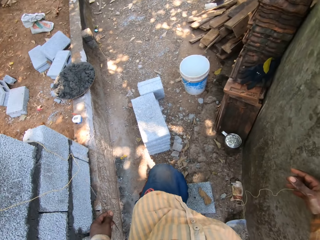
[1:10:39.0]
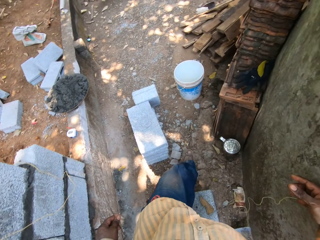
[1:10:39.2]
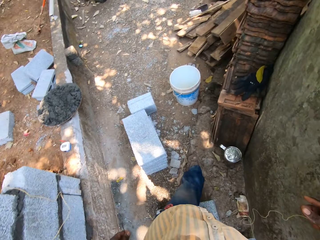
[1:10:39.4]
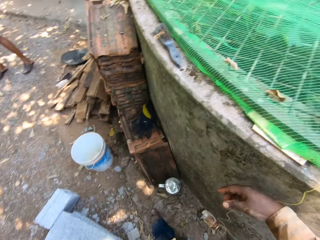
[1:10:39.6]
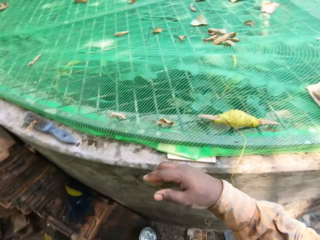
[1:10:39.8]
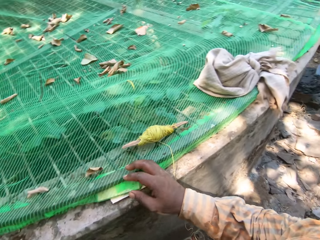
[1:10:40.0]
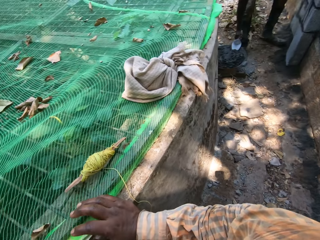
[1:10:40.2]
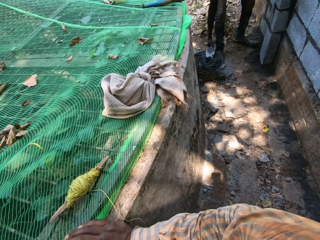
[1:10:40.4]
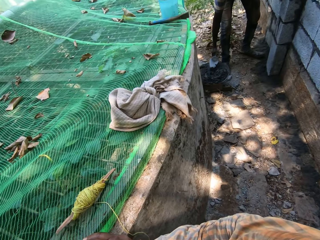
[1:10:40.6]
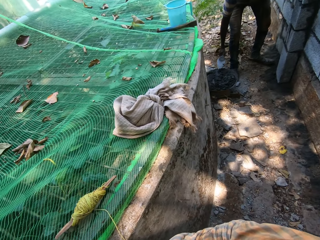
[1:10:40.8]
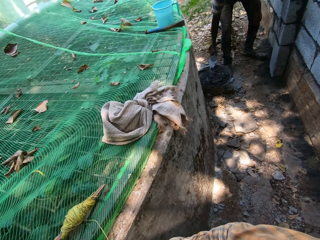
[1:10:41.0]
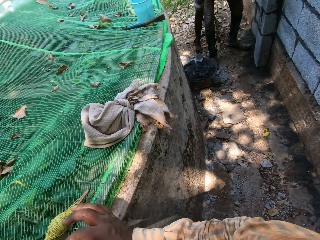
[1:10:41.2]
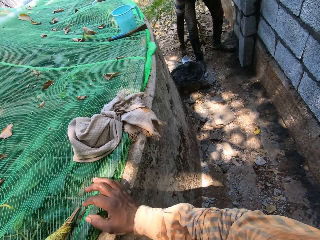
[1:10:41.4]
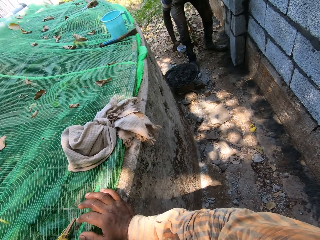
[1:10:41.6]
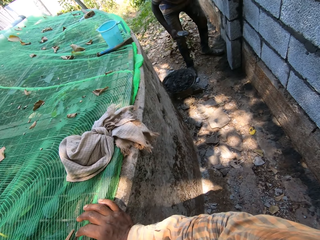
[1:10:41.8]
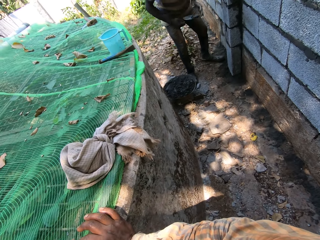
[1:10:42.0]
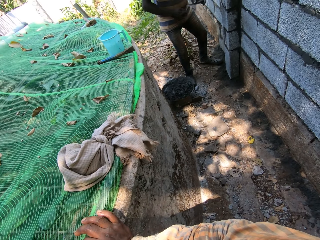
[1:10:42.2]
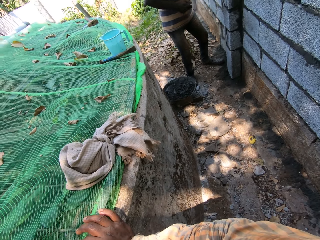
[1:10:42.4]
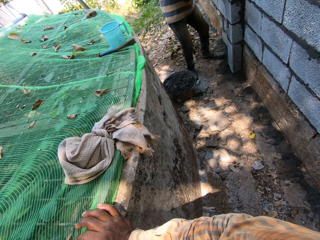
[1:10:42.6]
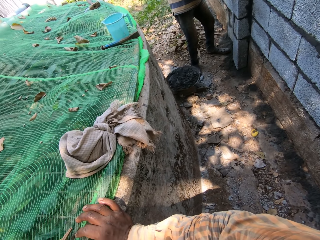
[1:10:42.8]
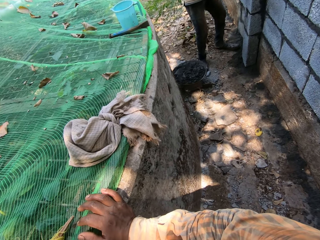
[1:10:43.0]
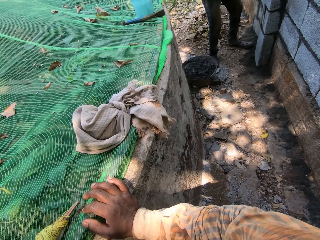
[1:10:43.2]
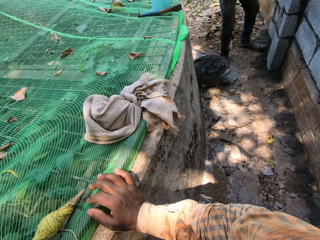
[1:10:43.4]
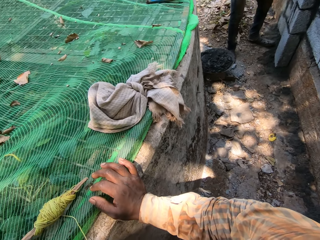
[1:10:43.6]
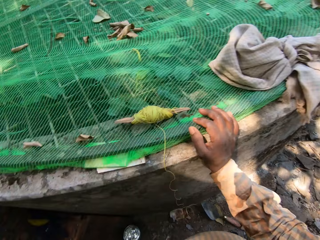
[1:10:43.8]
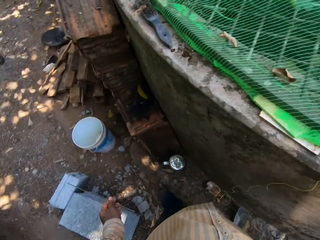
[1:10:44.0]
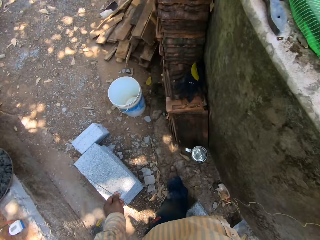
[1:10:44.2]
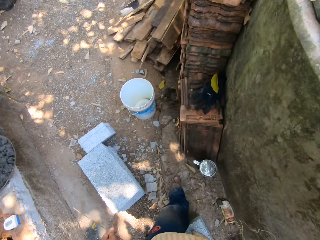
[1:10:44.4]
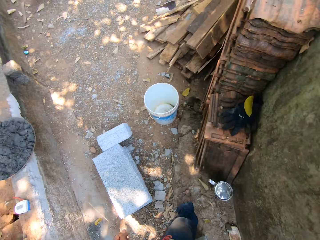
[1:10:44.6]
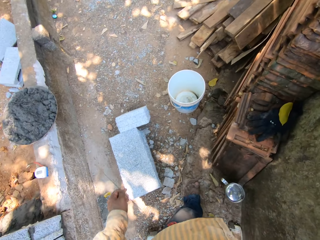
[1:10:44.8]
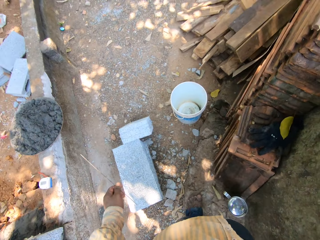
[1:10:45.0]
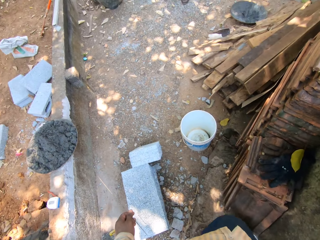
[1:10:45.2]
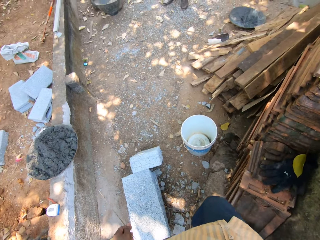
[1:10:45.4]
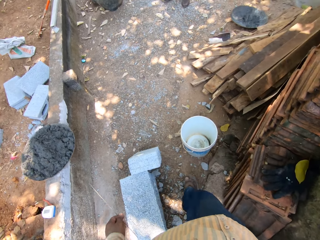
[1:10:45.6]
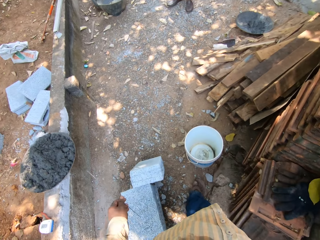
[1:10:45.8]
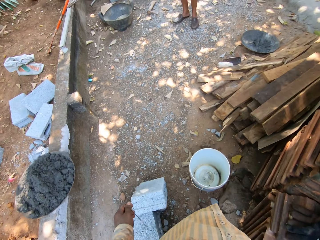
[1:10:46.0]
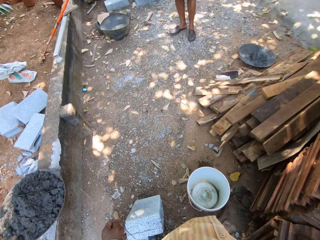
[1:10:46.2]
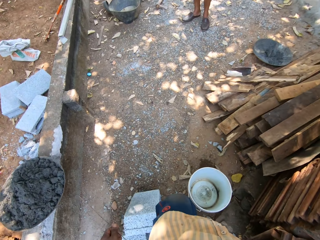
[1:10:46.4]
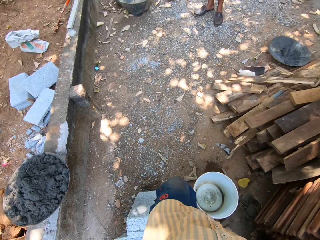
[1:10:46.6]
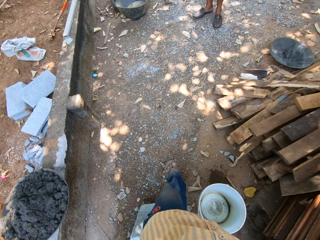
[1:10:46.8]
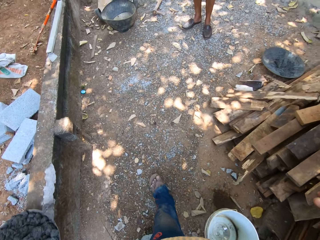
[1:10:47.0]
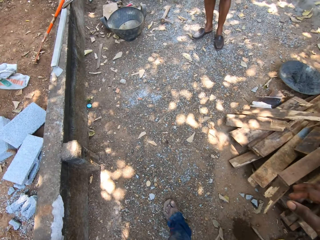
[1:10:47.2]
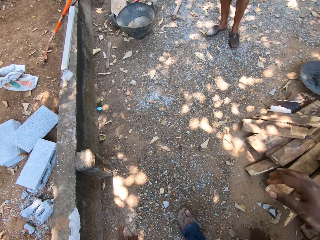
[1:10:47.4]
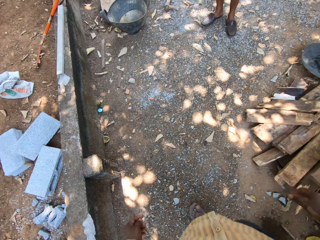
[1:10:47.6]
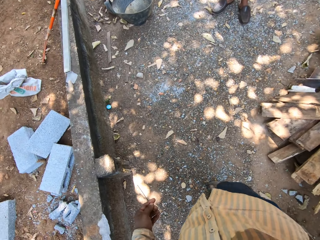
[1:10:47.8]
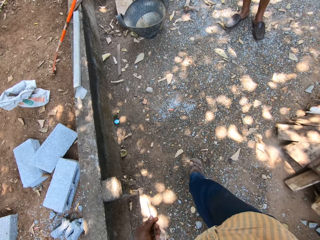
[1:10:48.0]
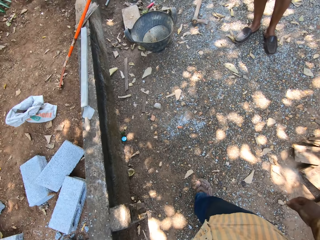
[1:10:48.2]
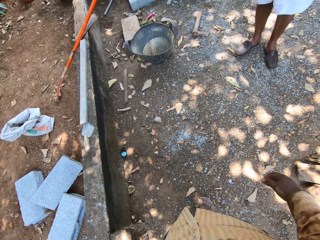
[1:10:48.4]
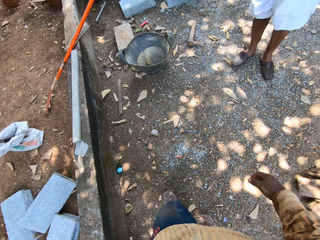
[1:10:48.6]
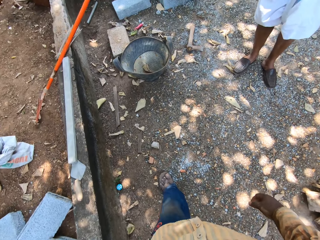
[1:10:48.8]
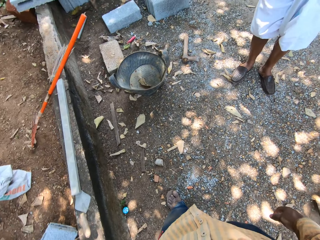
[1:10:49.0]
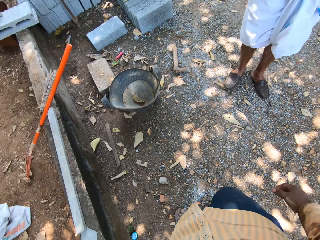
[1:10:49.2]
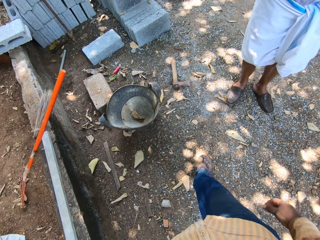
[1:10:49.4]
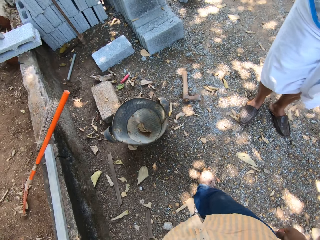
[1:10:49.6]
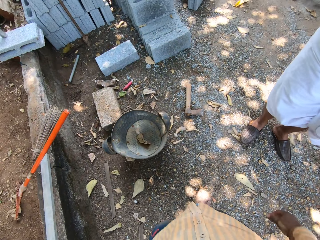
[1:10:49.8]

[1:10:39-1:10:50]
The camera wearer touches a wall with his right hand. He talks and holds the wall. A man holds a hand trowel in a head pan with his right hand. The man packs mortar from the head pan with the hand trowel in his right hand. The man holds the hand trowel with both hands. The camera wearer walks.

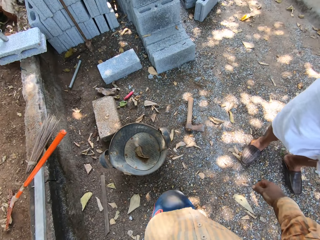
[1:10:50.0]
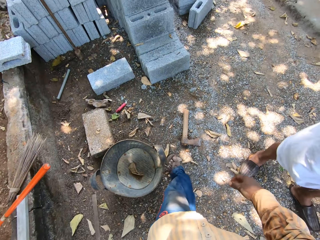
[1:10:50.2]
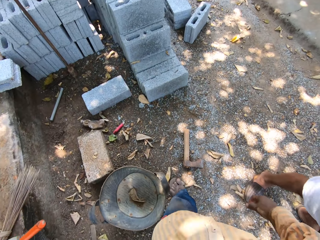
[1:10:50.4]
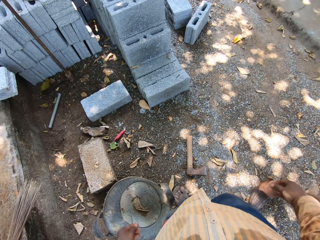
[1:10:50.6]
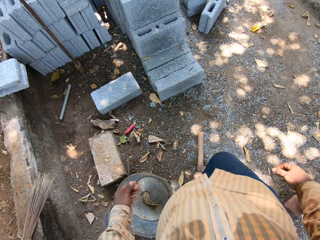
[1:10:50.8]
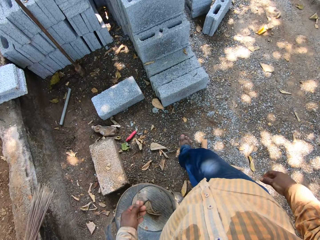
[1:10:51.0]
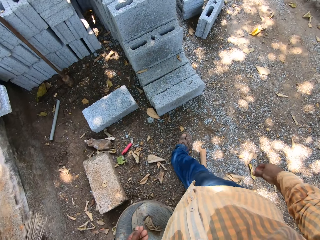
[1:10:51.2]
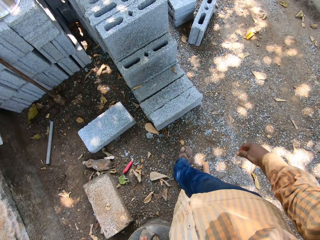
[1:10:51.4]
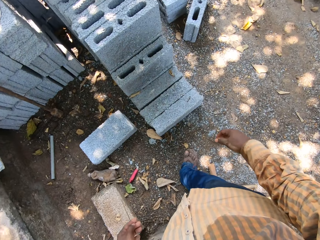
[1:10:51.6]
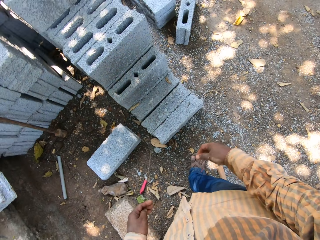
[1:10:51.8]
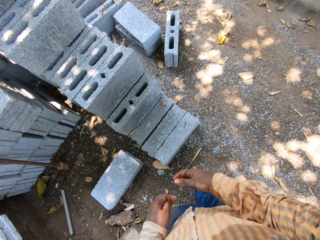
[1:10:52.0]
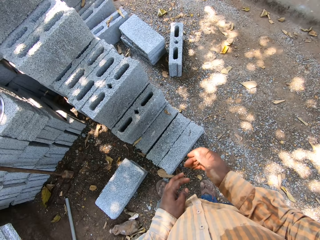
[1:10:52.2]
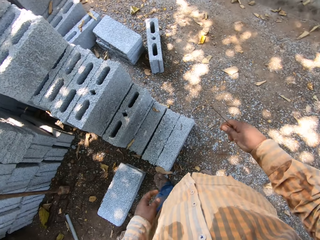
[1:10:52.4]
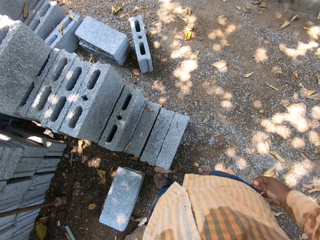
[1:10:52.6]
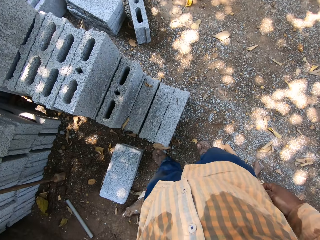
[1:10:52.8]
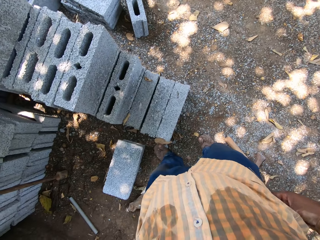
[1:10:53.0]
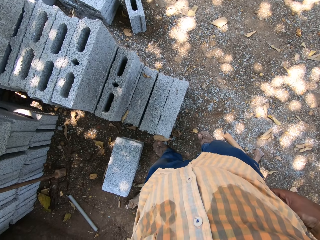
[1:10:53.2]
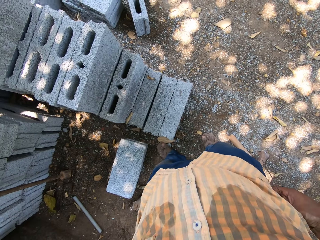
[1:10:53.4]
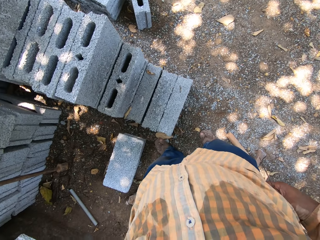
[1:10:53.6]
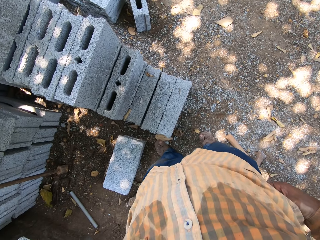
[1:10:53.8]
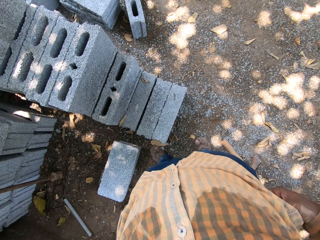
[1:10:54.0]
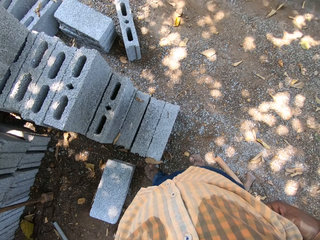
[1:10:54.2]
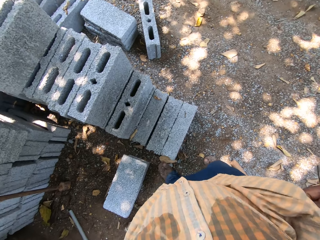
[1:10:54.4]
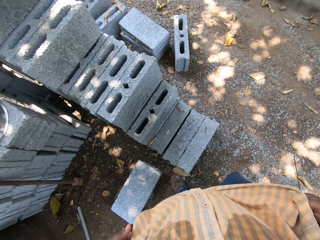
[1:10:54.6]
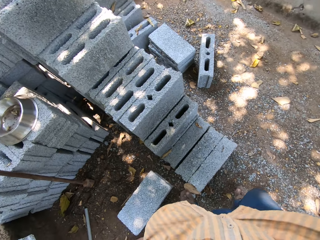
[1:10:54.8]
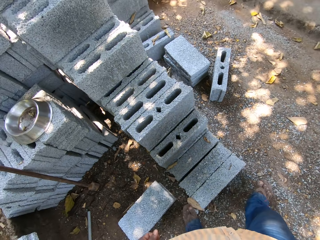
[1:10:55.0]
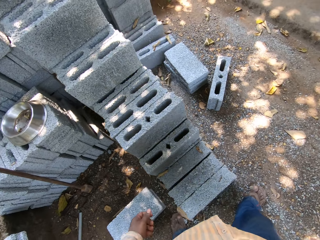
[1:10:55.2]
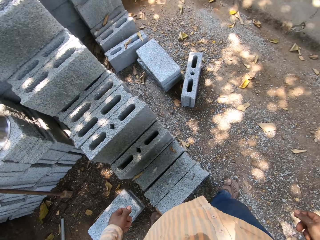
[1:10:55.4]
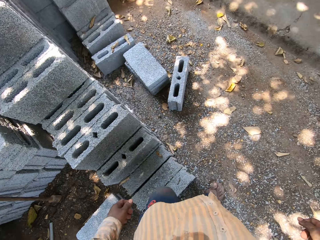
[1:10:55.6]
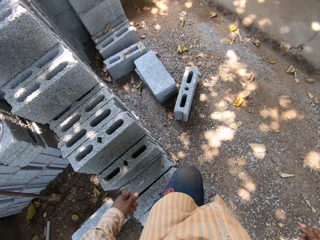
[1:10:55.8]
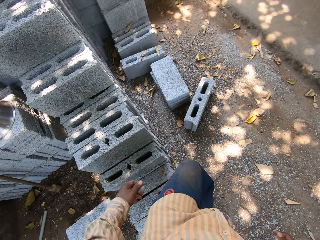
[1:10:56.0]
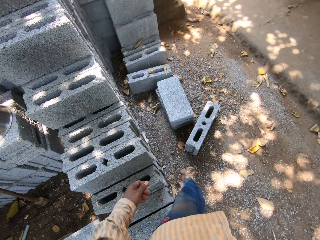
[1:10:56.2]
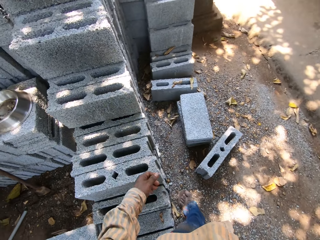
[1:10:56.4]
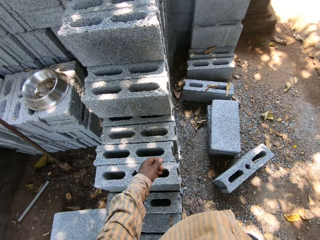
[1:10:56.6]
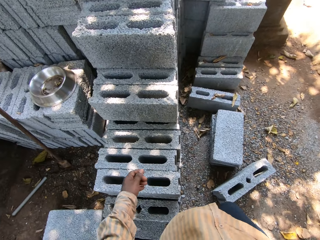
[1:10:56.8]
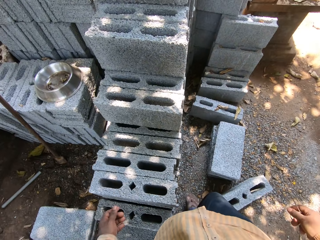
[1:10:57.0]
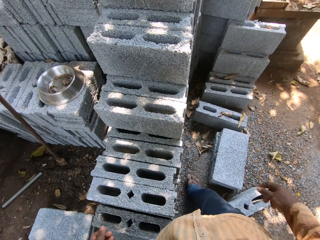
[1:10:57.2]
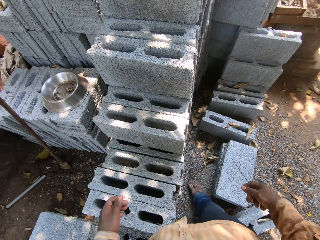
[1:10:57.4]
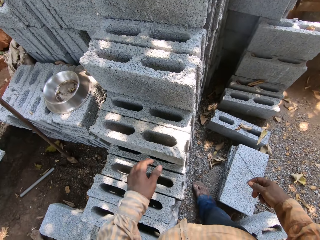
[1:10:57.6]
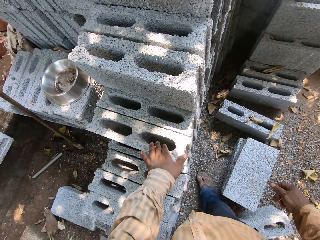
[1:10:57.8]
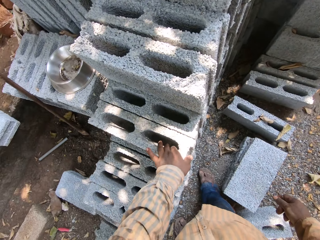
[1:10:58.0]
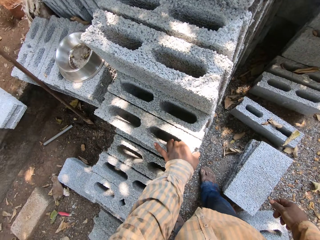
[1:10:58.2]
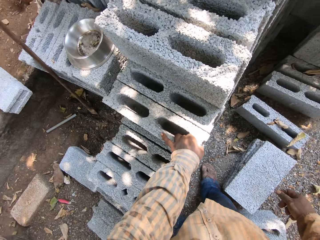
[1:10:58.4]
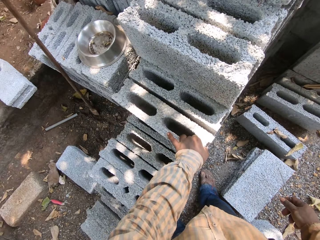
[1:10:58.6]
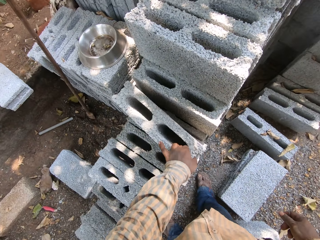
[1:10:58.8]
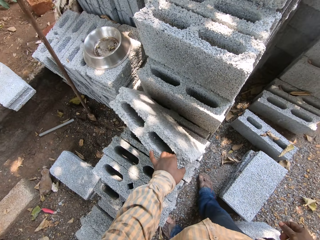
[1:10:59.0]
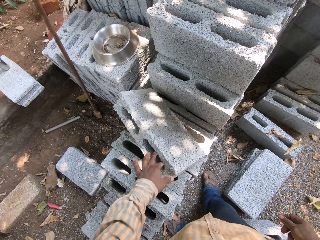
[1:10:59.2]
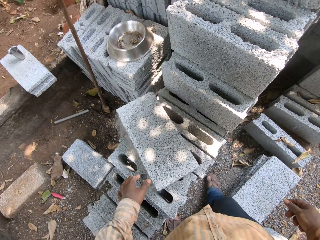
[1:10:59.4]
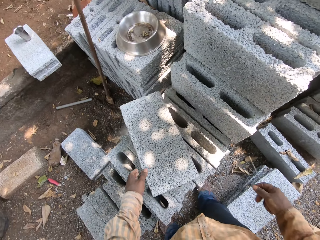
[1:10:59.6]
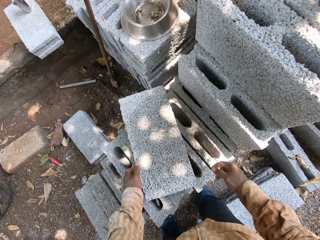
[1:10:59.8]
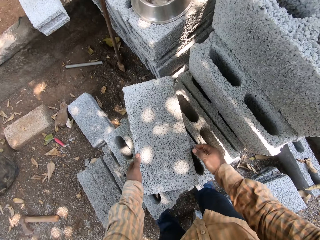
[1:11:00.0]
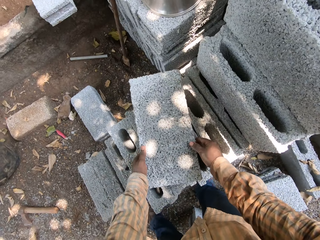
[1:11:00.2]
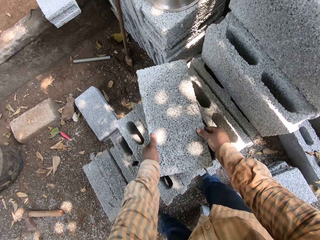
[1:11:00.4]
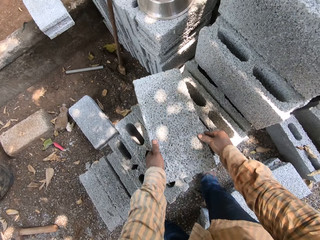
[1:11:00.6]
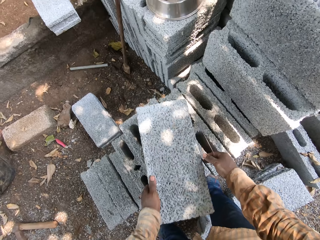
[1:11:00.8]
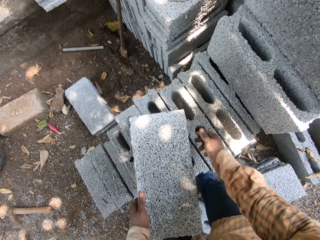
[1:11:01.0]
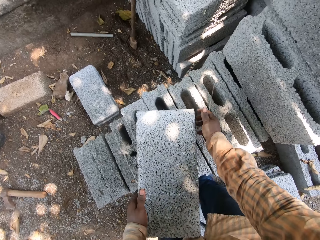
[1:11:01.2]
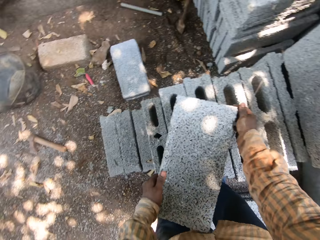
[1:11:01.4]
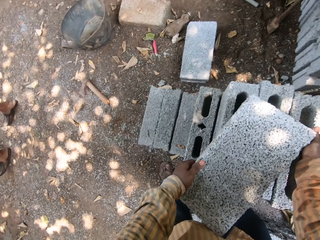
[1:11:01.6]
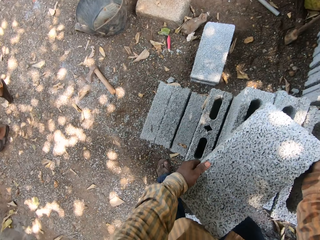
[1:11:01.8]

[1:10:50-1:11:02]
The camera wearer holds the rod with his right hand. He touches his shirt with both hands and lifts his trousers. He takes a few steps. He touches a block on a block with his left hand. He picks up a brick. He shifts the block on the blocks with both hands.
